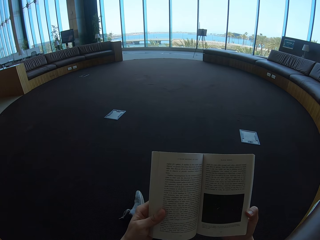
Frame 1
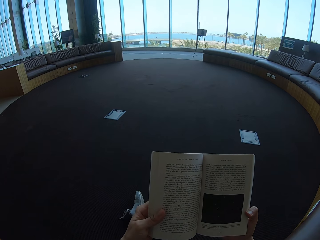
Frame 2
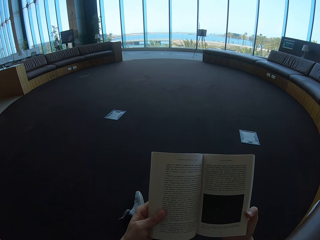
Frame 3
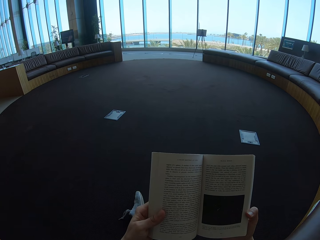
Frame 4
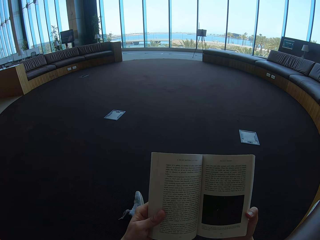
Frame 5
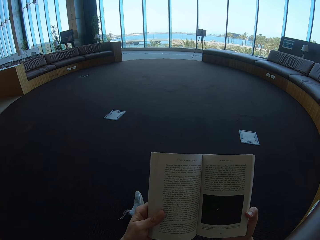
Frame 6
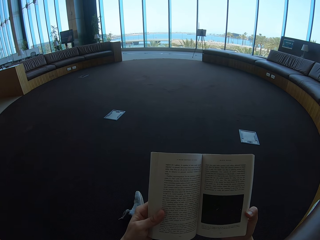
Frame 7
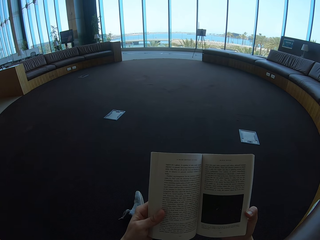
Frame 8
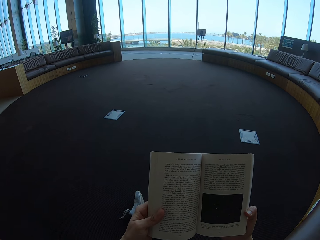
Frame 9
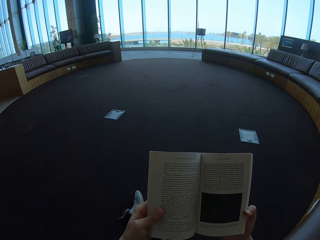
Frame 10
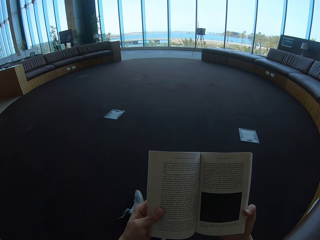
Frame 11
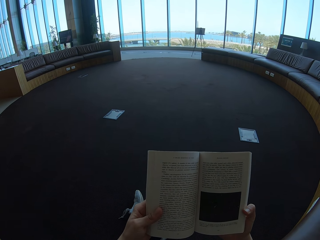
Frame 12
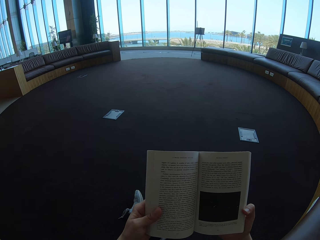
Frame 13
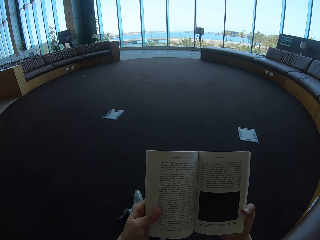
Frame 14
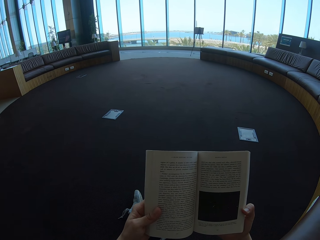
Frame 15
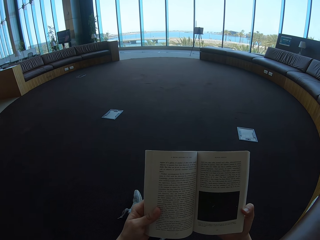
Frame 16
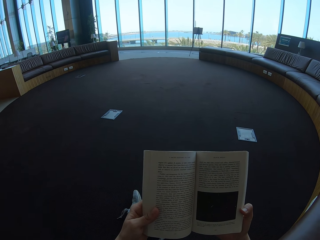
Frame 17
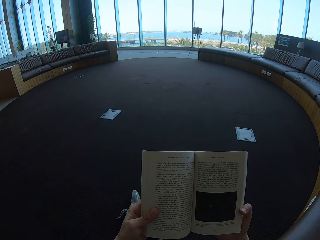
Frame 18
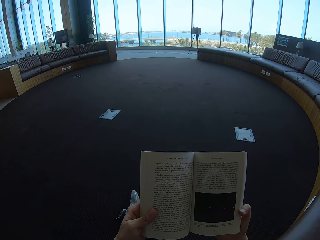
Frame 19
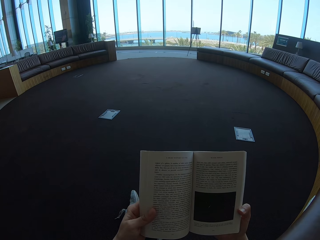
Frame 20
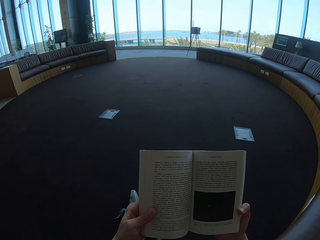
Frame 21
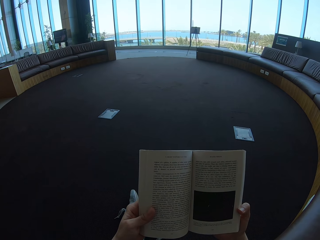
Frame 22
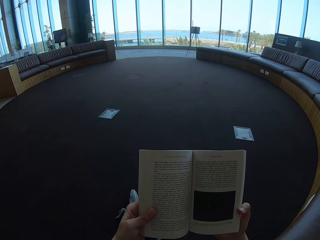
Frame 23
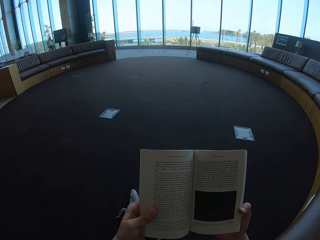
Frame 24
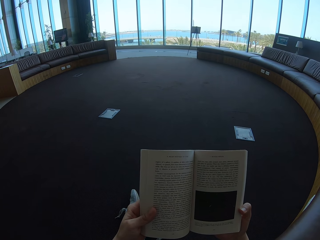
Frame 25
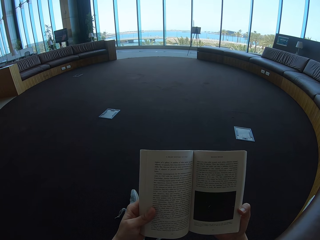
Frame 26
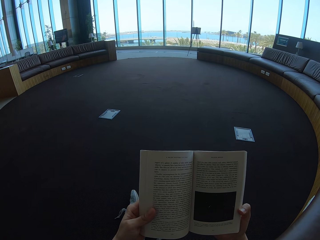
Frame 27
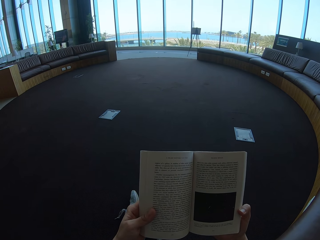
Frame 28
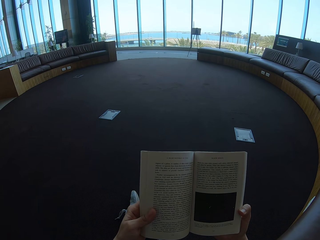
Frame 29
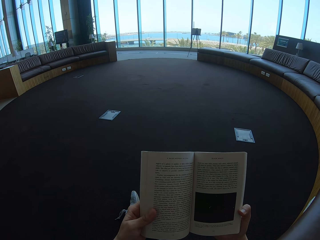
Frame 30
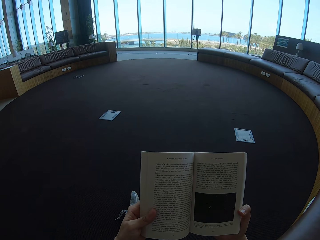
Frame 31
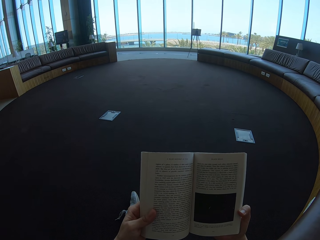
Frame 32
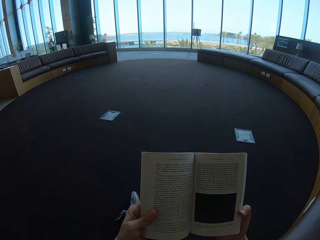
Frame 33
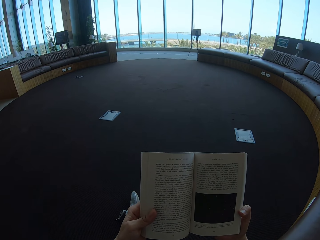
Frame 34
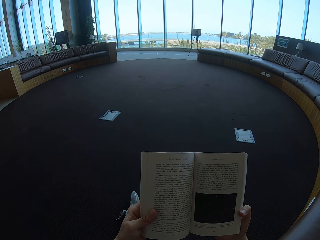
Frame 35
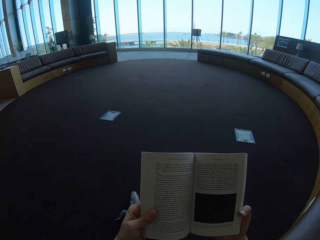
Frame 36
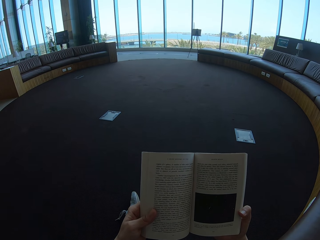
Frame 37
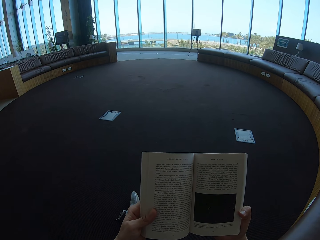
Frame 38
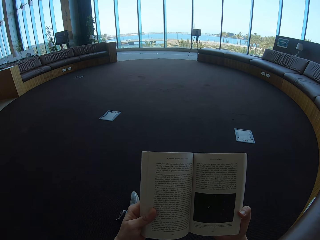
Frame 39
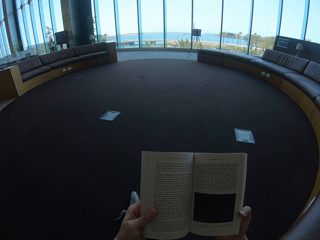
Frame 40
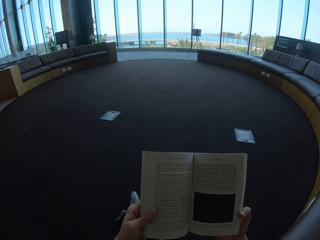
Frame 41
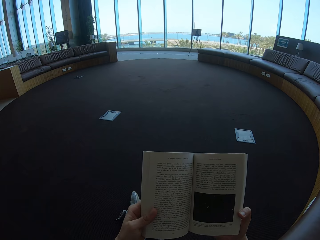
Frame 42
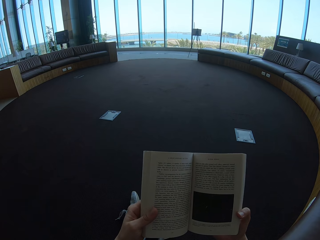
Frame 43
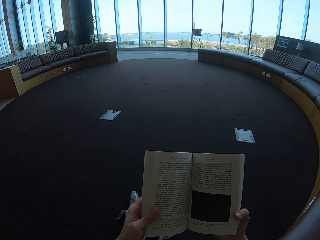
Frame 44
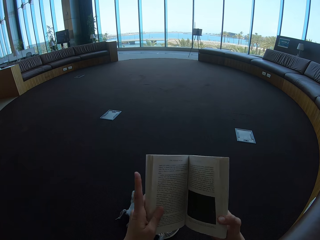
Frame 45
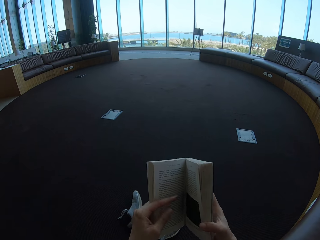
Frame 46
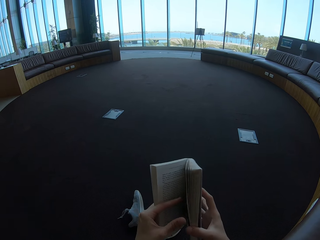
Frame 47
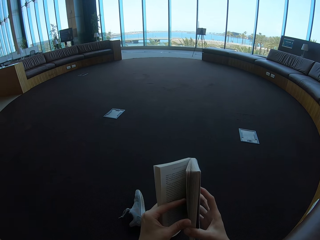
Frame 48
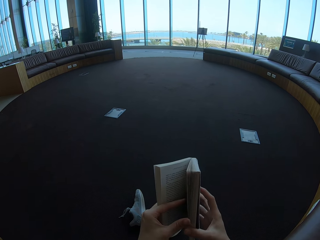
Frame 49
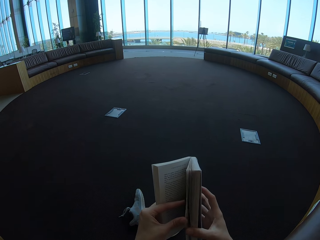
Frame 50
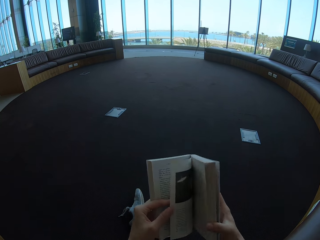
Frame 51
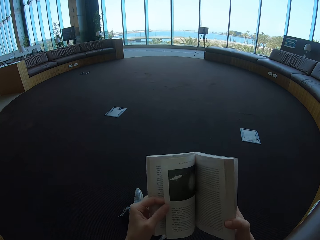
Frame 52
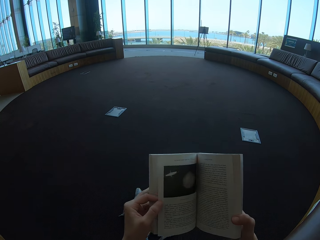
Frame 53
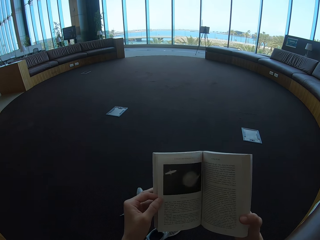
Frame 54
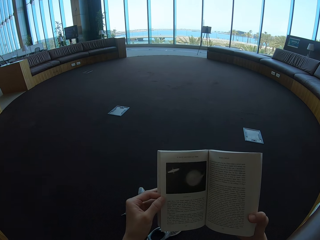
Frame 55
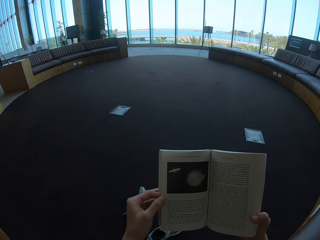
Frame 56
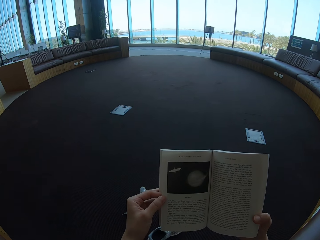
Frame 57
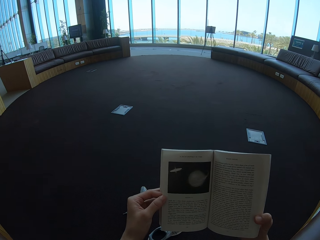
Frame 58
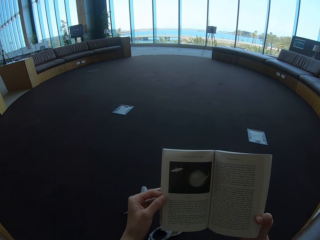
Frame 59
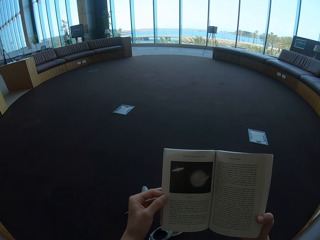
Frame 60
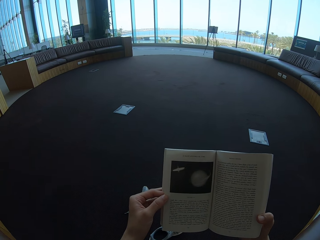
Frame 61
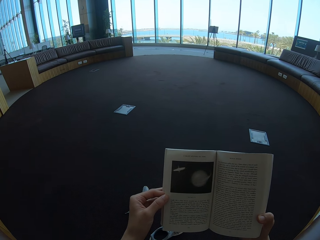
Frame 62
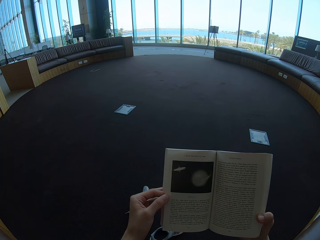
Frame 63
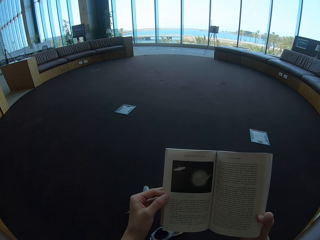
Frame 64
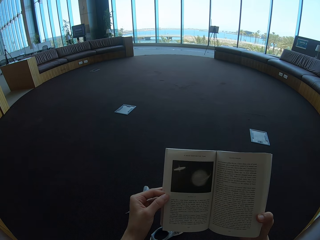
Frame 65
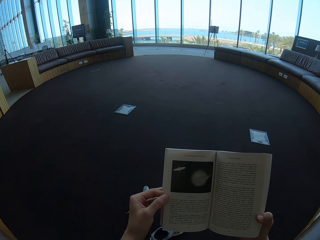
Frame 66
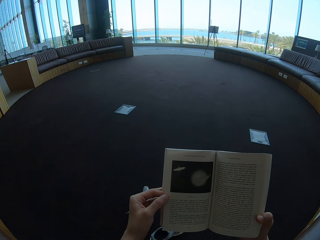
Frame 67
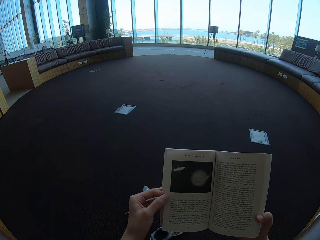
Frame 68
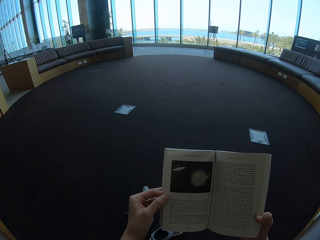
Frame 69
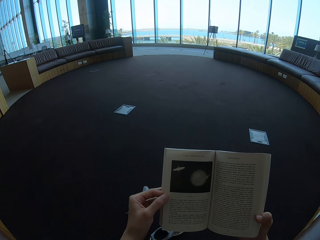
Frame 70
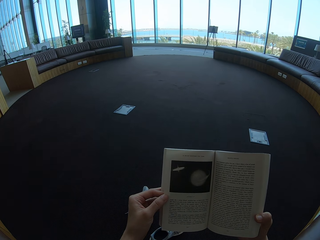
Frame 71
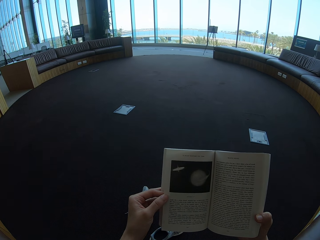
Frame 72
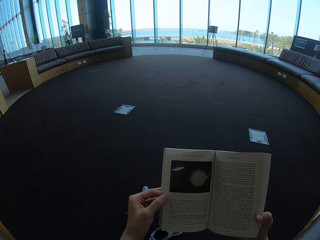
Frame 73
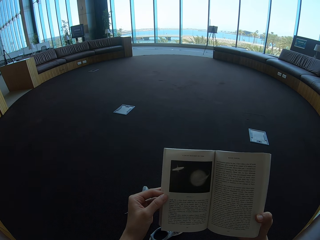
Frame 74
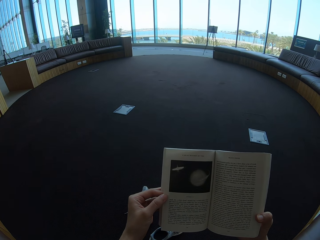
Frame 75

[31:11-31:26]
The camera wearer holds the story book. They read the book. They turn into the next page.

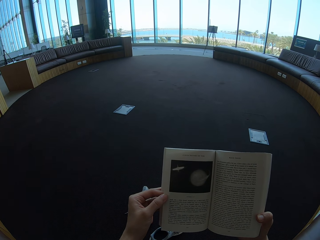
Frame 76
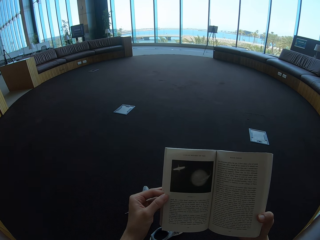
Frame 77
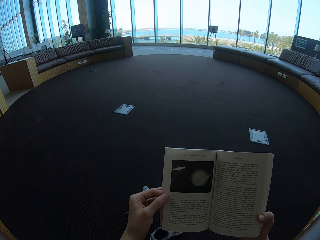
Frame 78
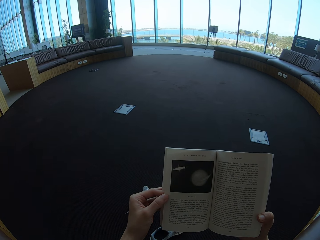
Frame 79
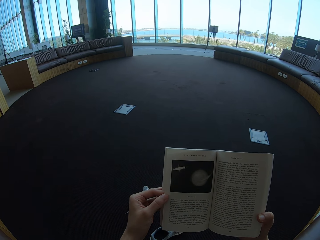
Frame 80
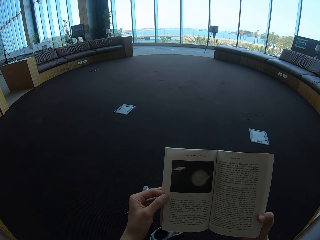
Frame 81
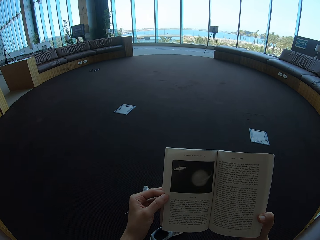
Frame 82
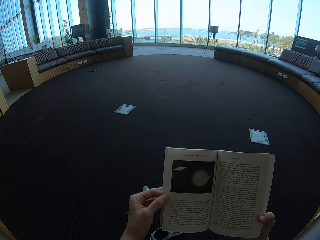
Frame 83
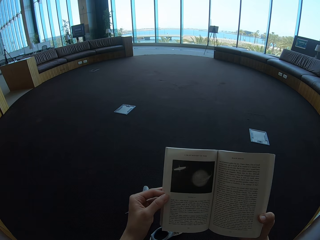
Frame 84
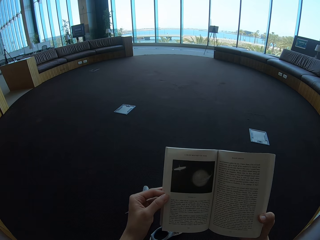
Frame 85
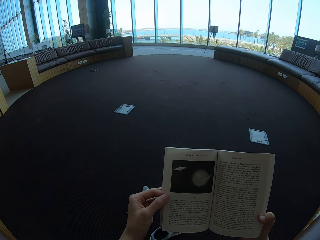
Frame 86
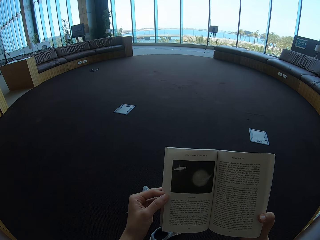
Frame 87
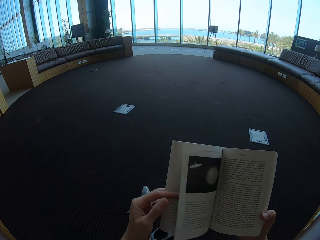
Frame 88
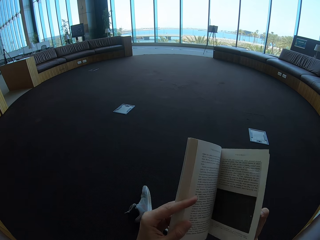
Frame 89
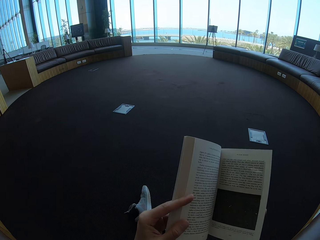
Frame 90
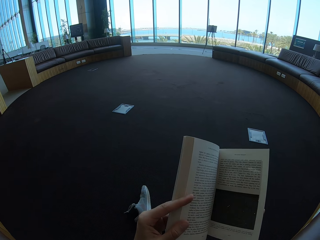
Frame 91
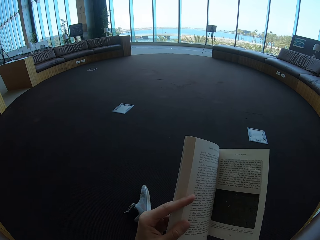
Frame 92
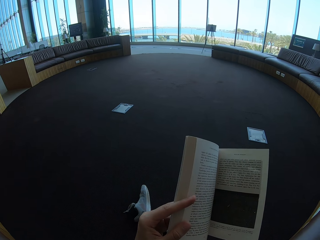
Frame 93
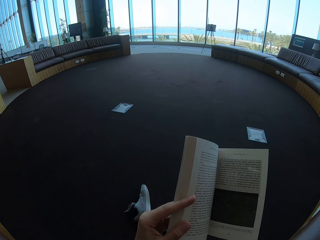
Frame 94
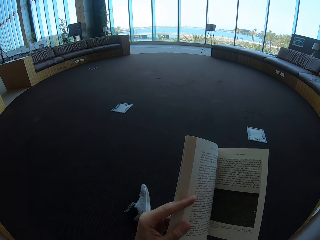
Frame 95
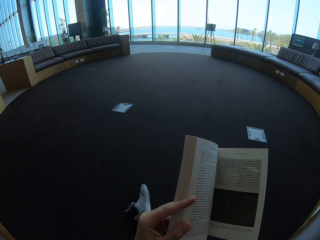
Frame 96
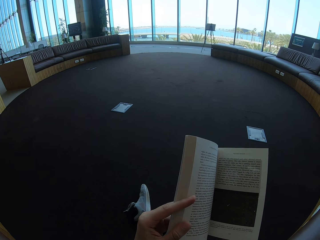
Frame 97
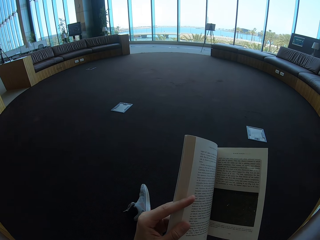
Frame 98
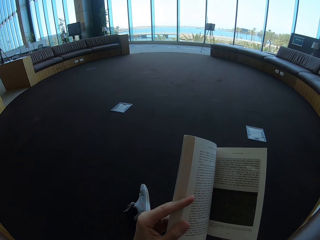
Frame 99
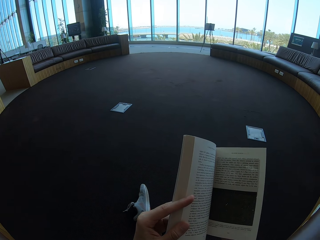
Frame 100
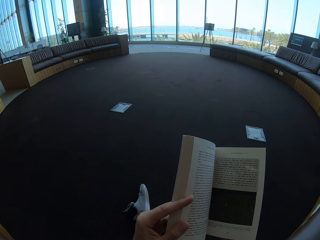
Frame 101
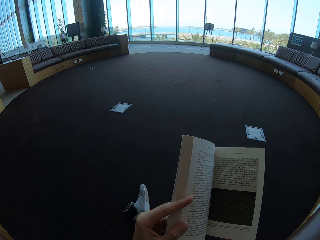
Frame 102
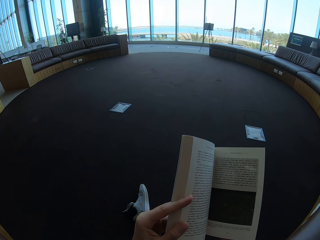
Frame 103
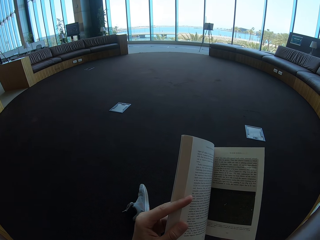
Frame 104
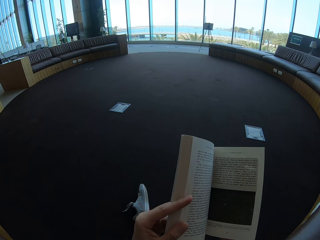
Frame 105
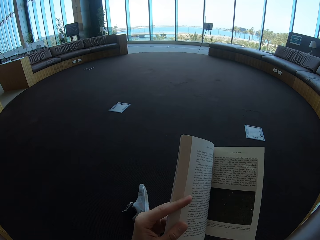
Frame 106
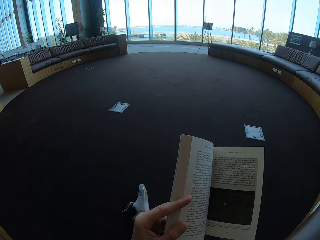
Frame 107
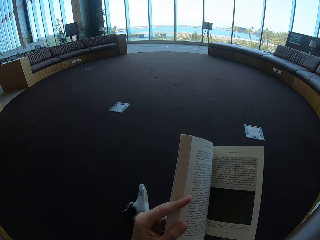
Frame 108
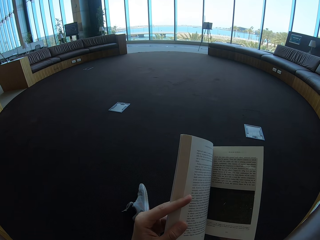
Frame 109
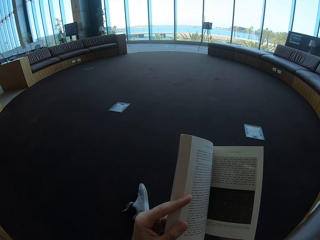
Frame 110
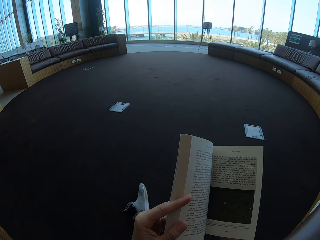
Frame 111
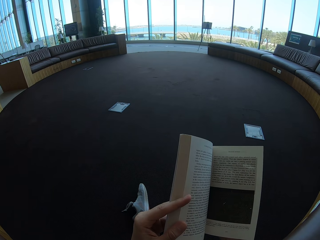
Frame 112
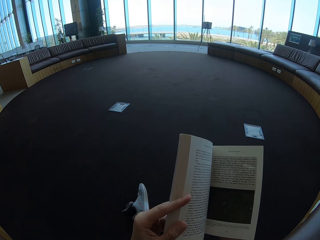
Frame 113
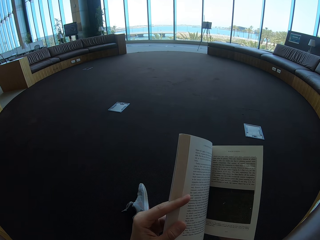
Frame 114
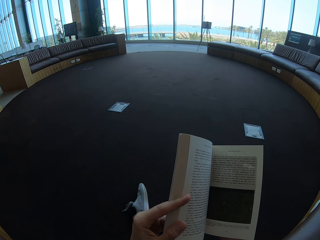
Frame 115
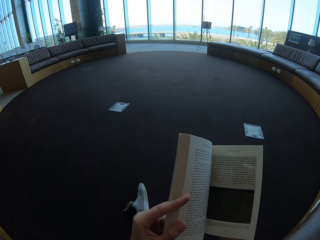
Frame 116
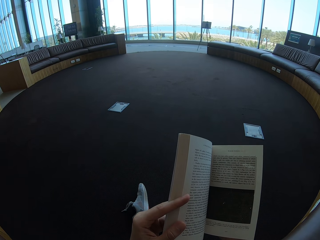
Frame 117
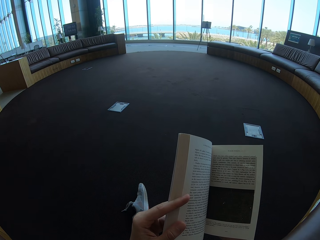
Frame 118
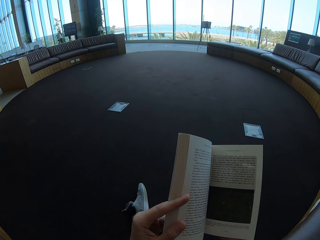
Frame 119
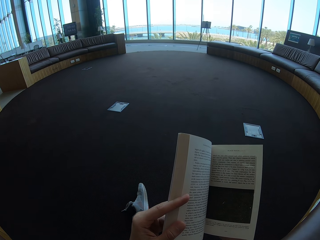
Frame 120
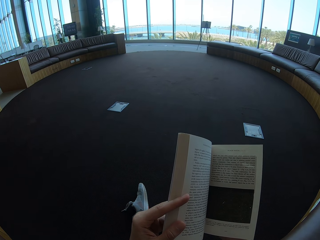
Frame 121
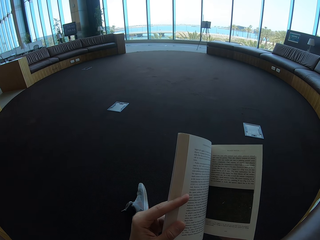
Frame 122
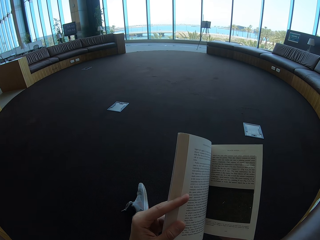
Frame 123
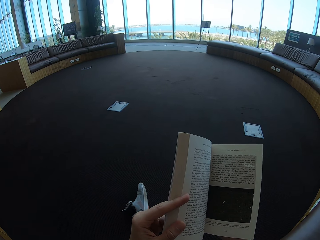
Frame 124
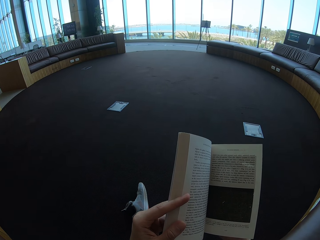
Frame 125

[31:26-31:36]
The camera wearer turns the book page. They read the book.
